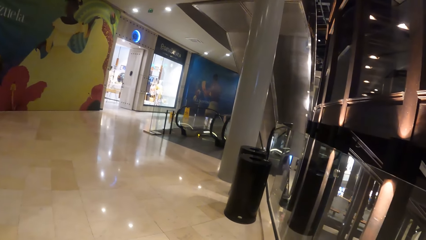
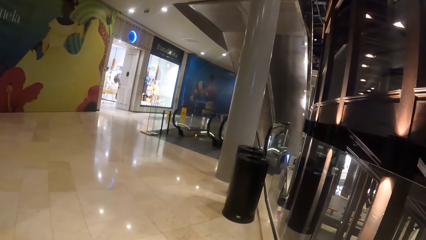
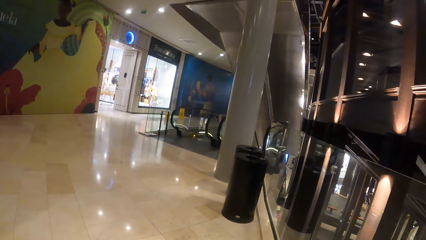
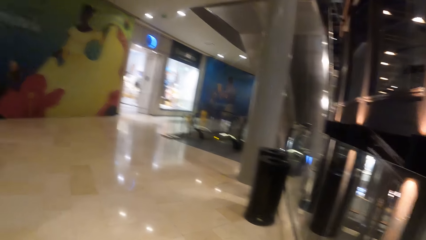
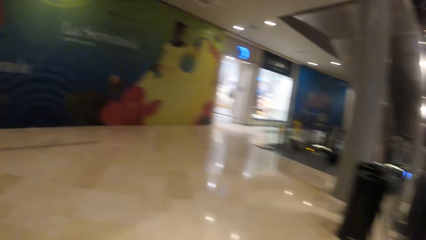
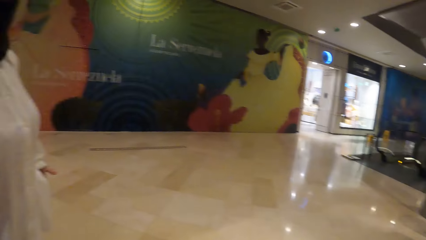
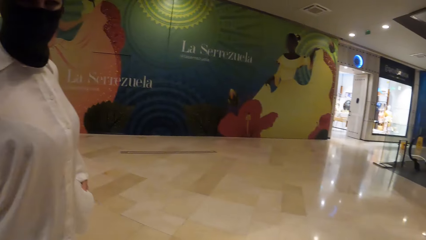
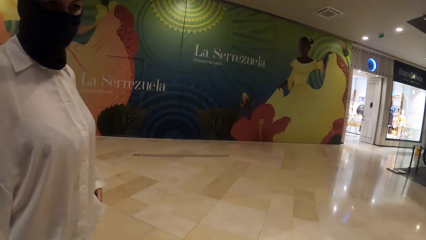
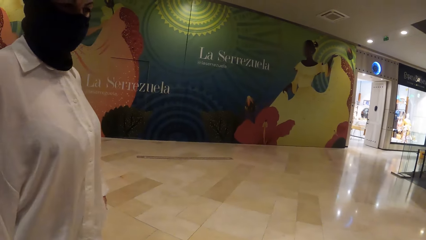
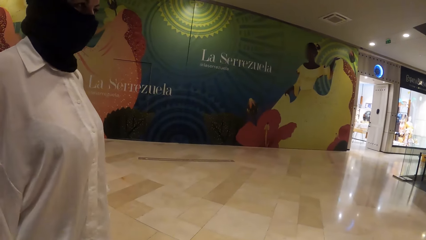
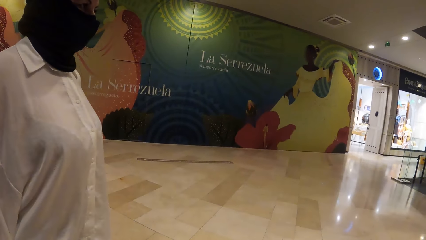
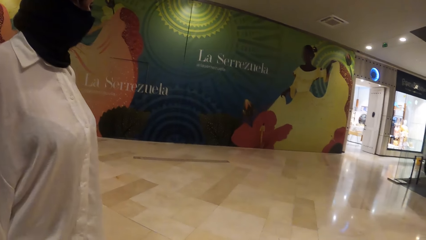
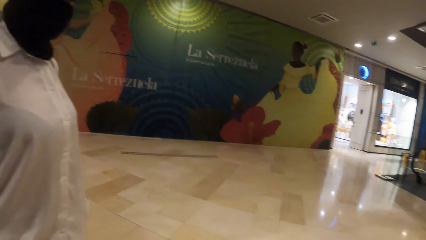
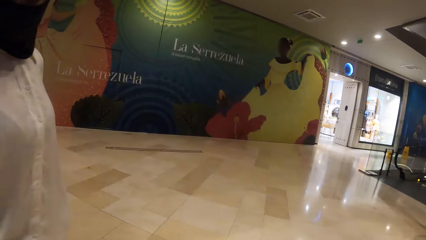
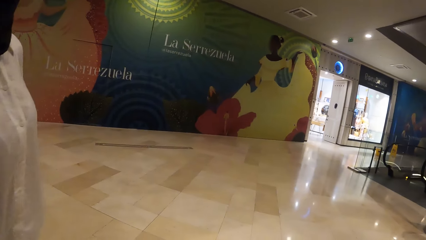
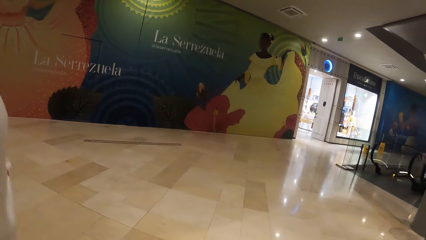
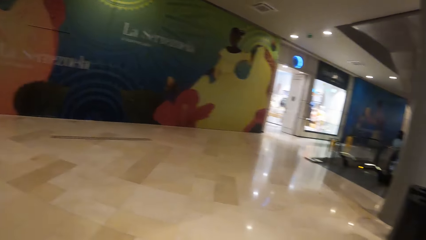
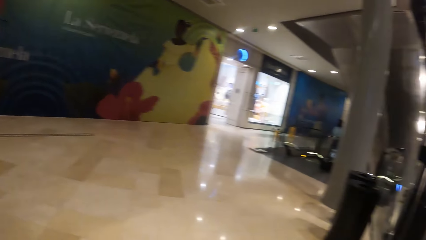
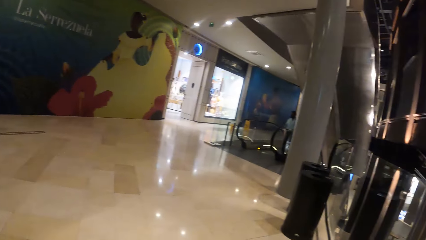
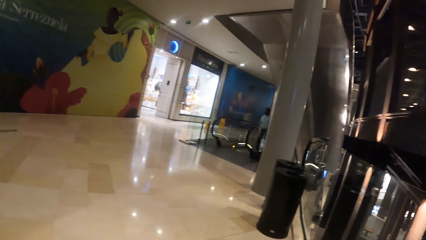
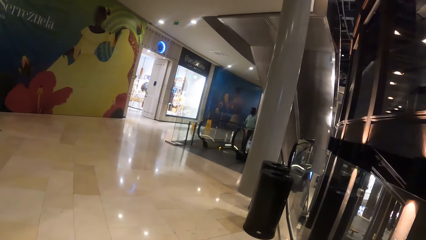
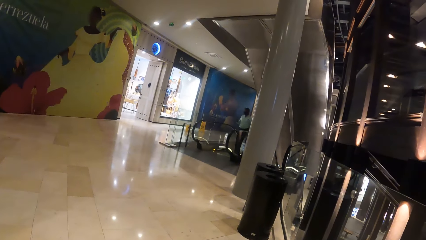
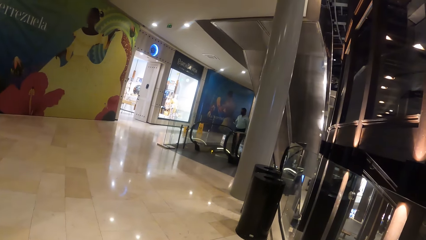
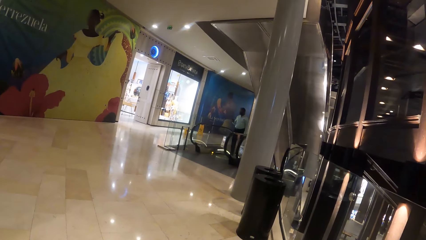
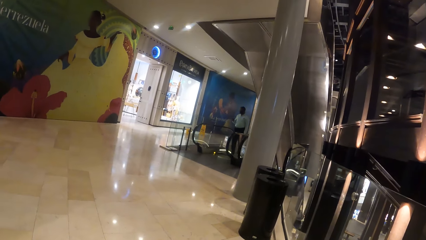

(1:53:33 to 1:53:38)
The camera wearer converses with a woman. They look around the mall.

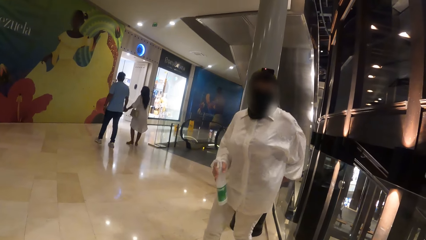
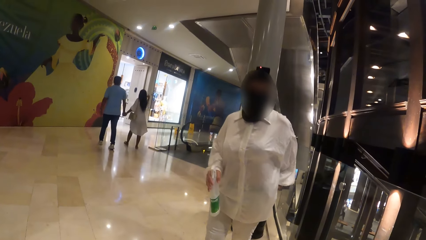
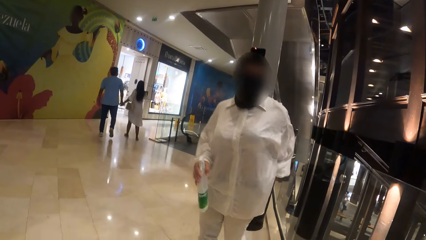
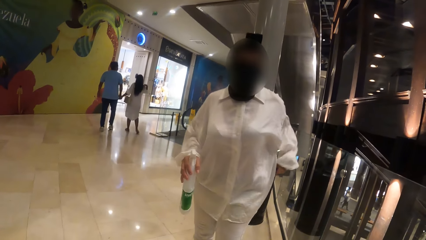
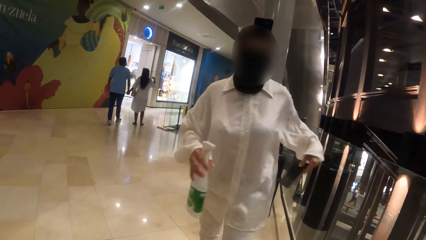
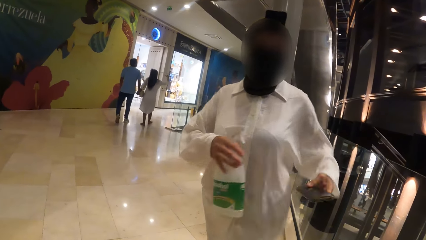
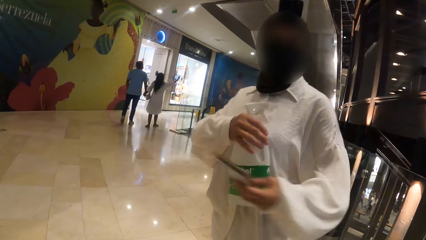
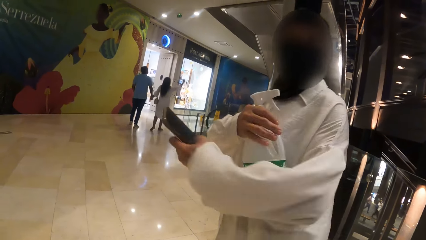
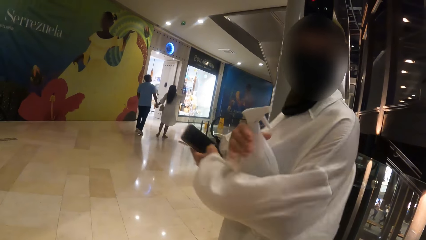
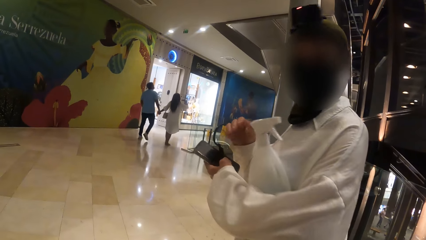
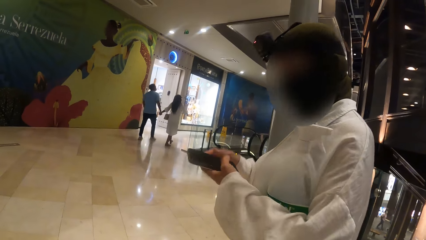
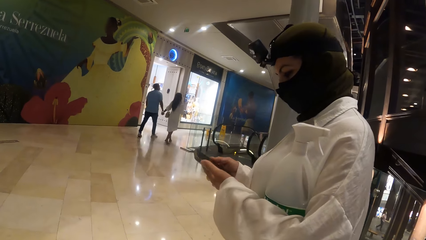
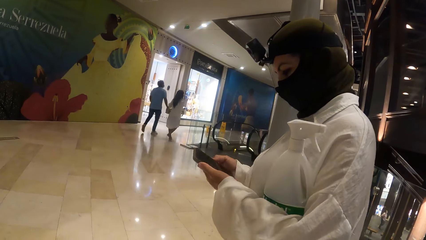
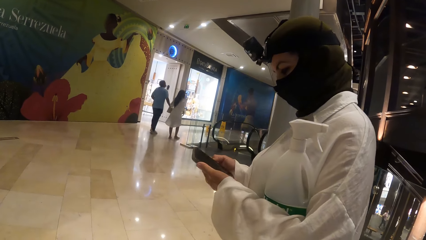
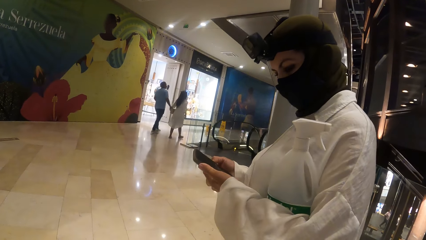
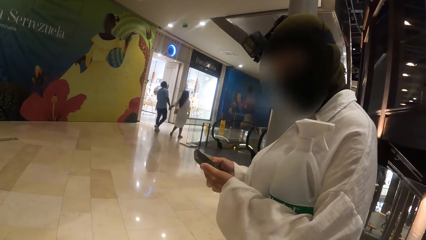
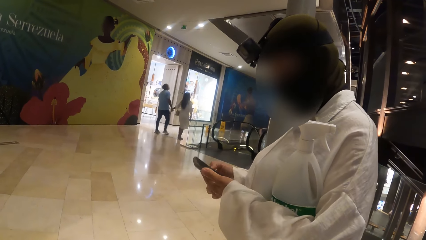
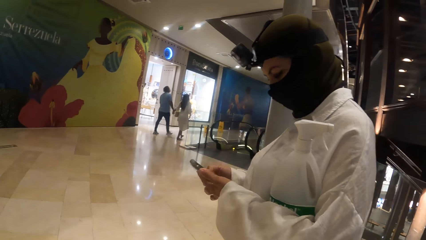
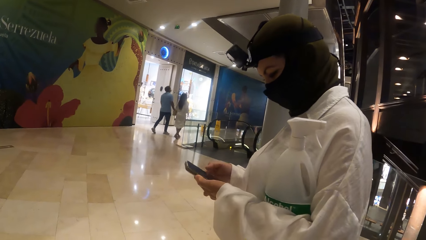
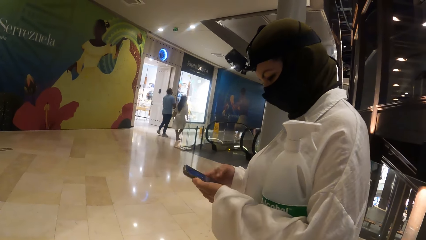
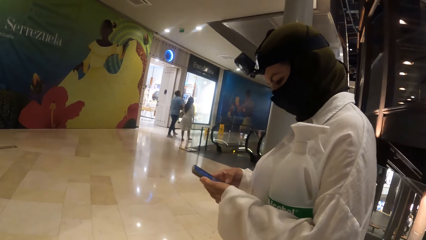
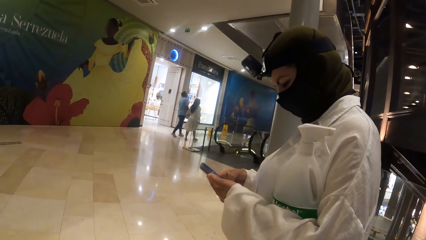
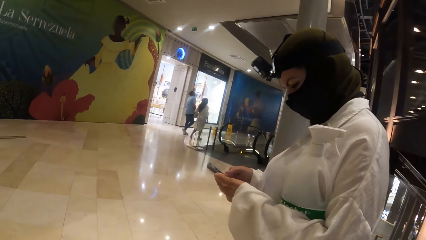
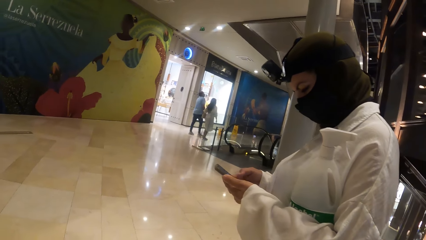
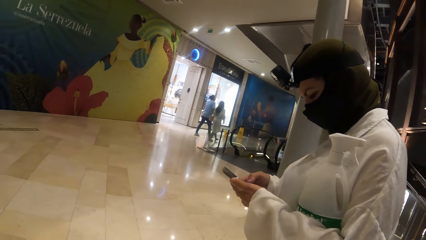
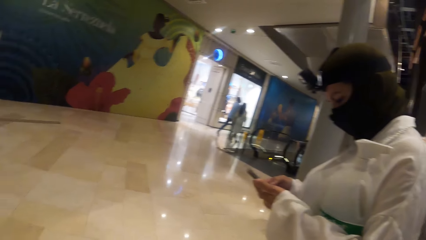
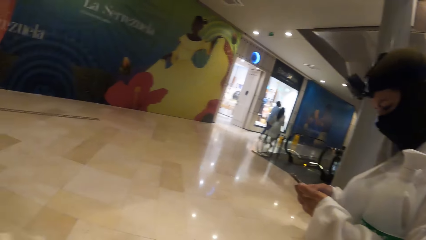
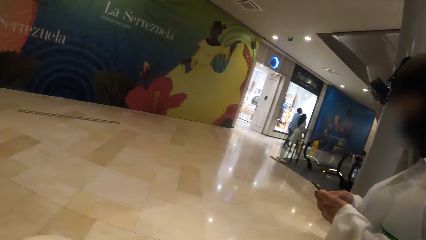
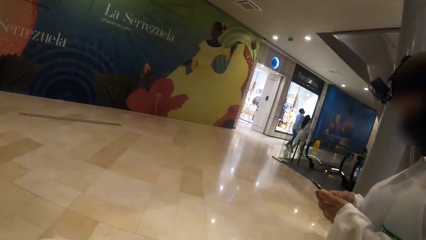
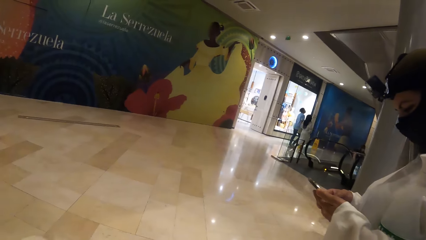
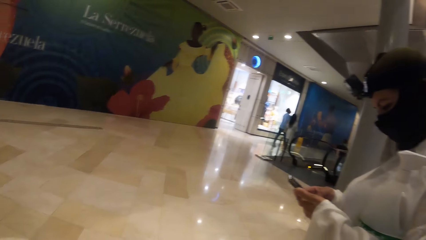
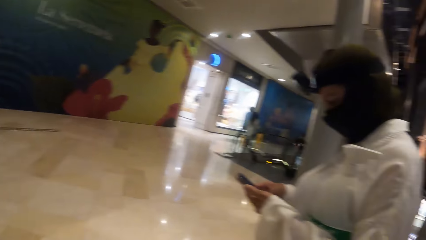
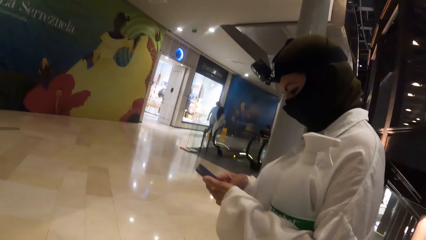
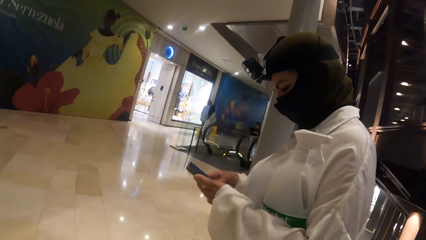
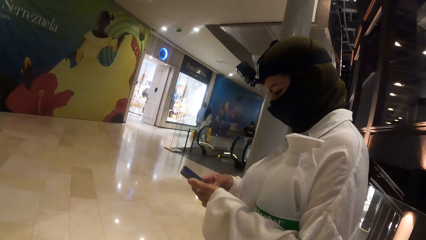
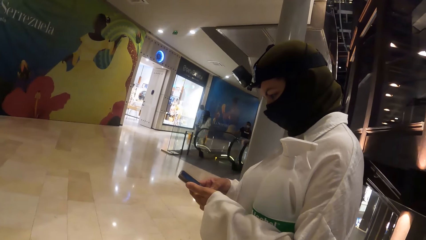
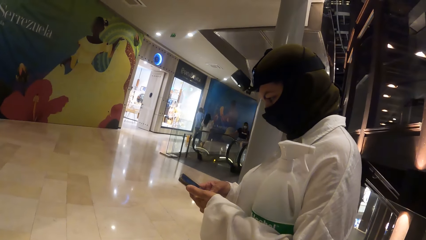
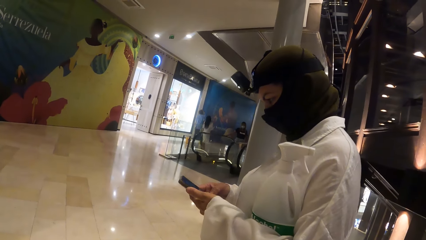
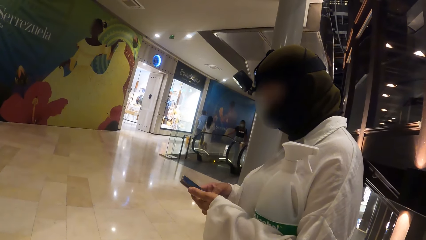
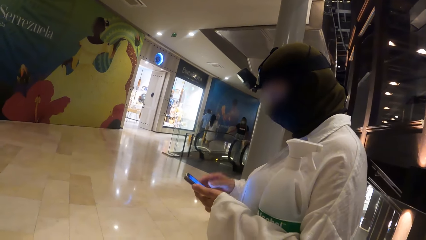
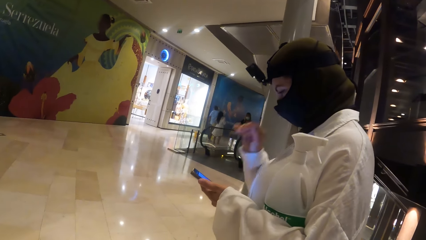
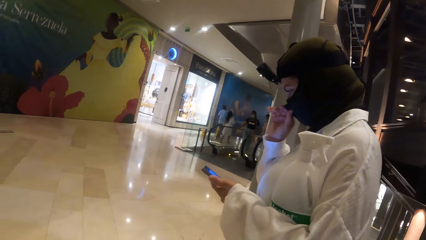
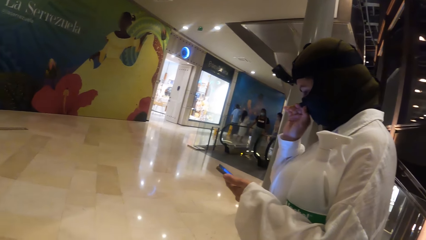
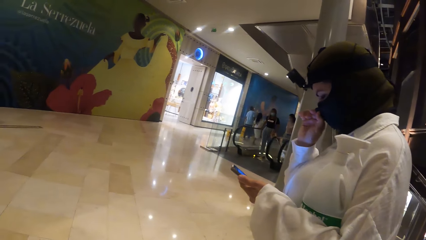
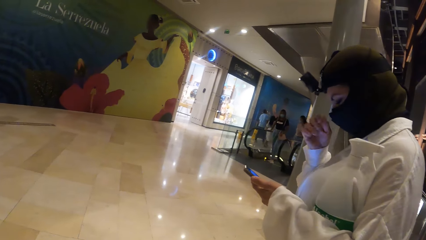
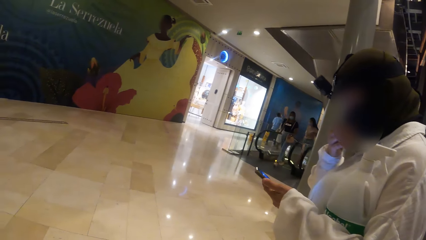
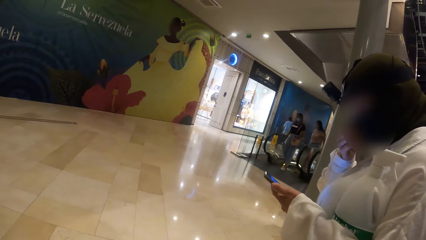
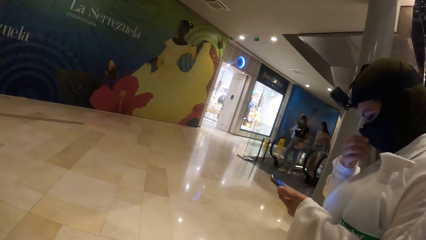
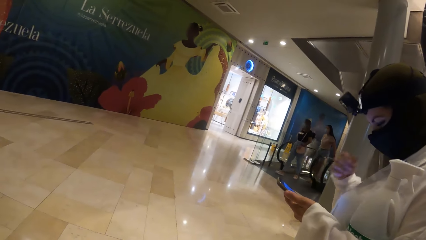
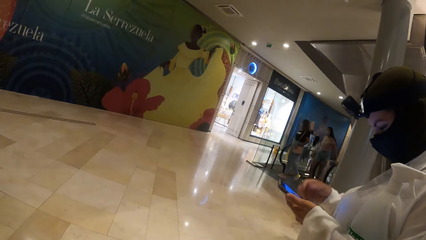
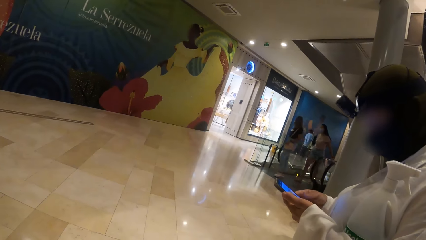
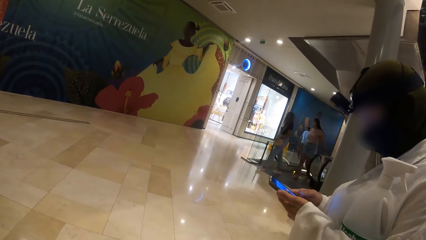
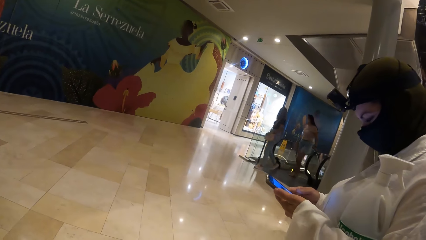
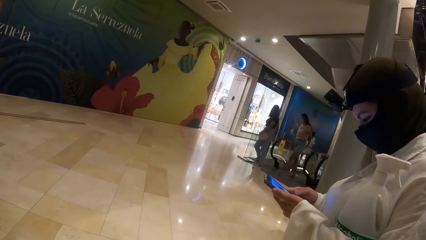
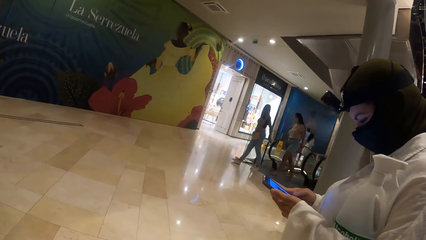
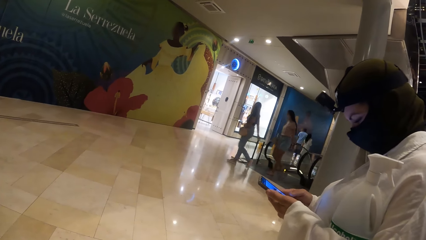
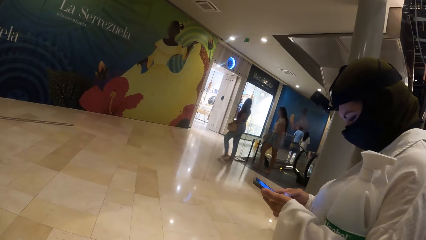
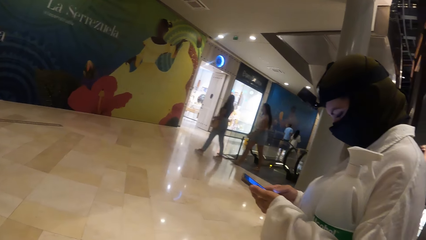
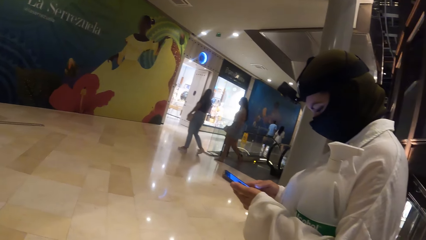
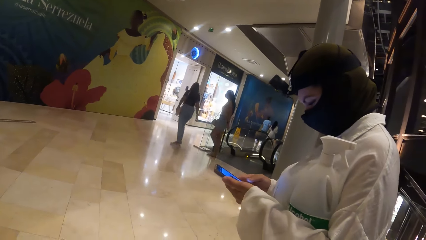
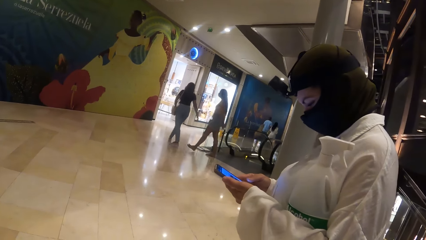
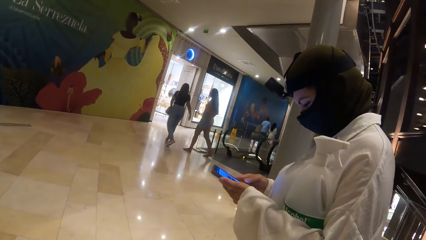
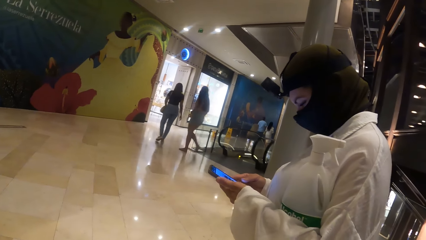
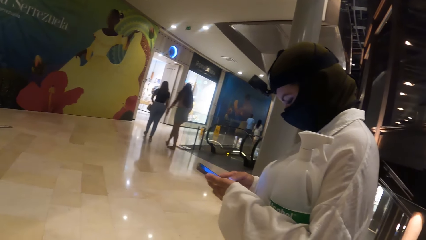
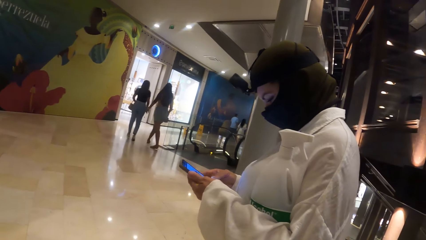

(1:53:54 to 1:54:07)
The woman picks a phone from her pocket with her left hand. The woman holds the phone. The woman puts the plastic bottle in her left hand with her right hand. The camera wearer converses with the woman. The woman operates the phone with both hands. The camera wearer looks around the mall. The woman adjusts a face mask on her face with her right hand. The woman operates the phone with both hands.
